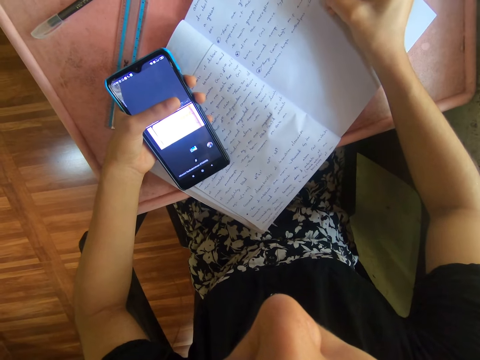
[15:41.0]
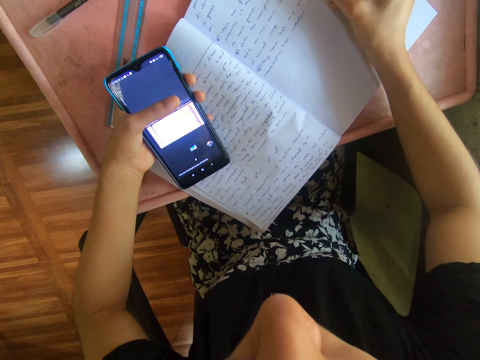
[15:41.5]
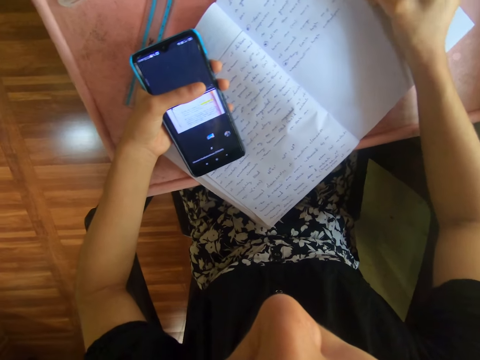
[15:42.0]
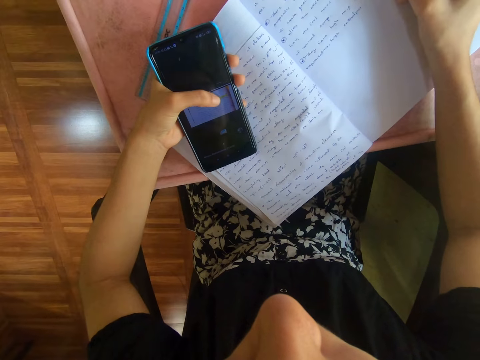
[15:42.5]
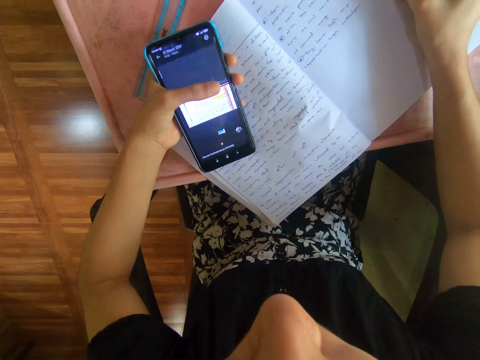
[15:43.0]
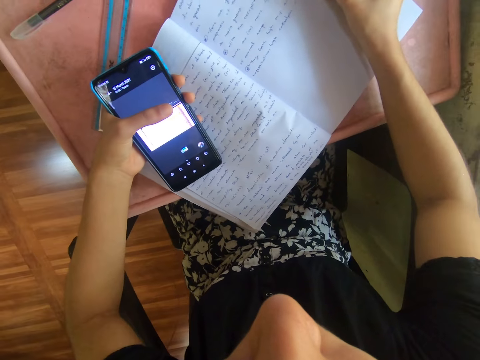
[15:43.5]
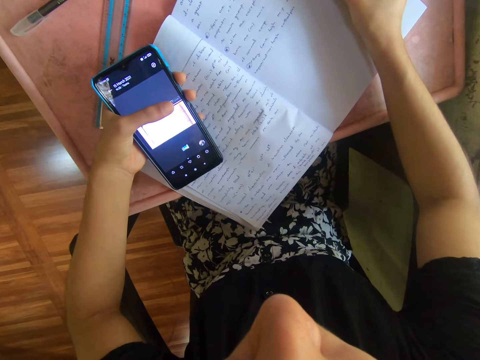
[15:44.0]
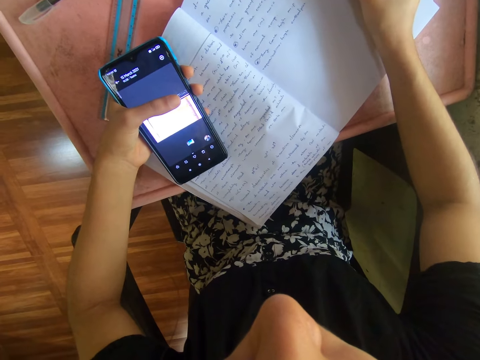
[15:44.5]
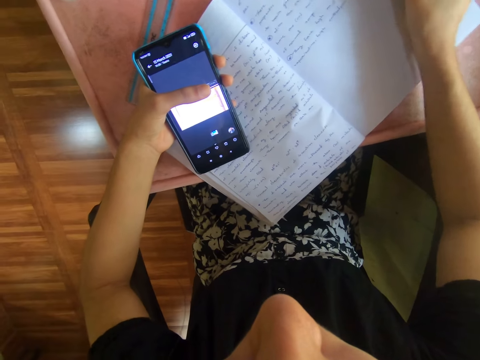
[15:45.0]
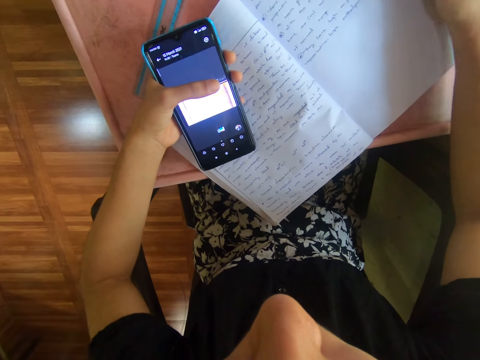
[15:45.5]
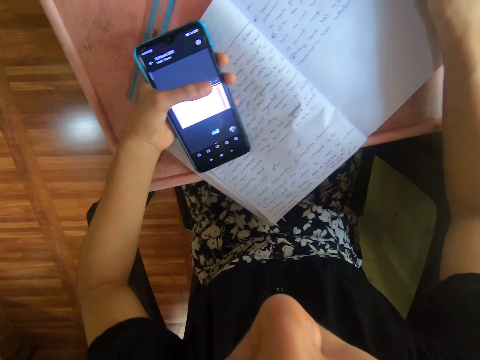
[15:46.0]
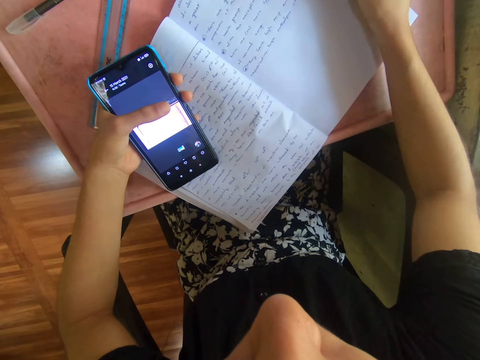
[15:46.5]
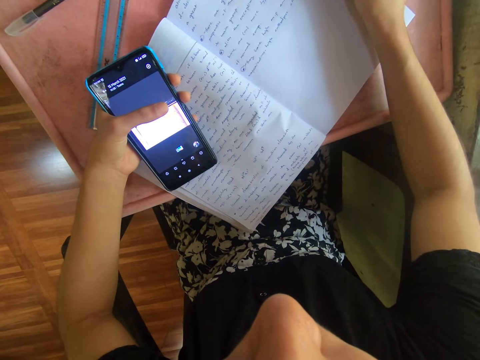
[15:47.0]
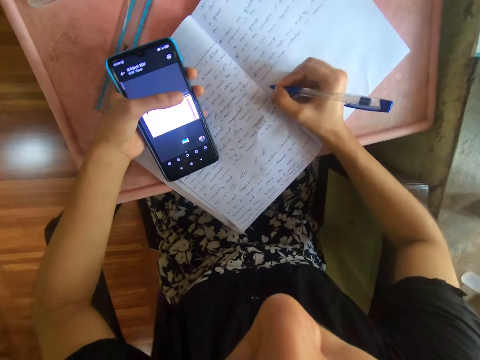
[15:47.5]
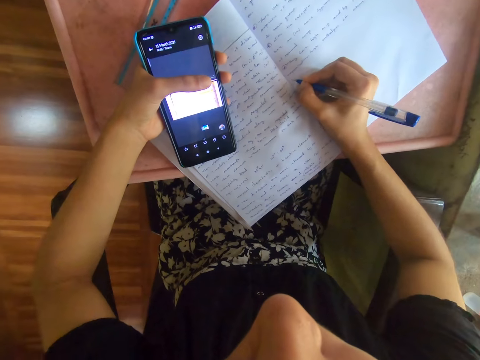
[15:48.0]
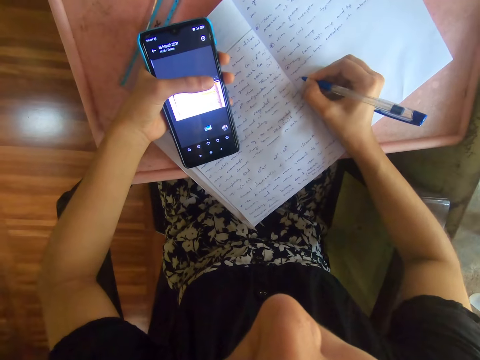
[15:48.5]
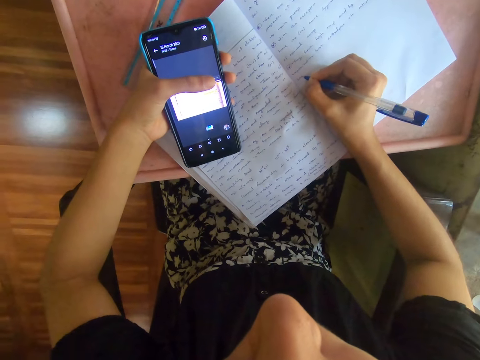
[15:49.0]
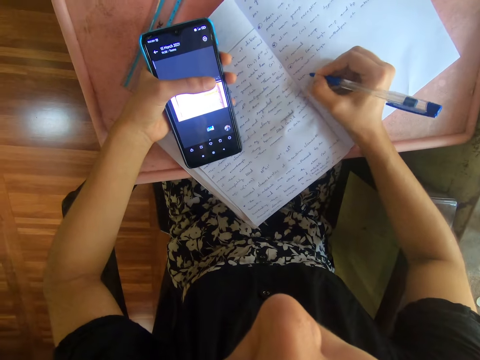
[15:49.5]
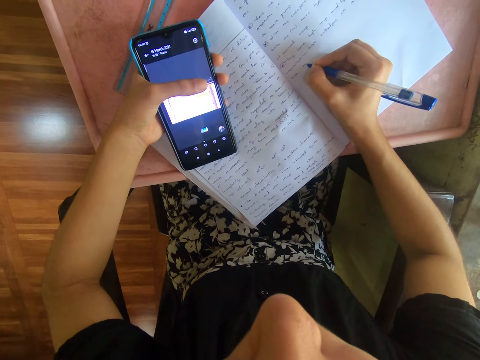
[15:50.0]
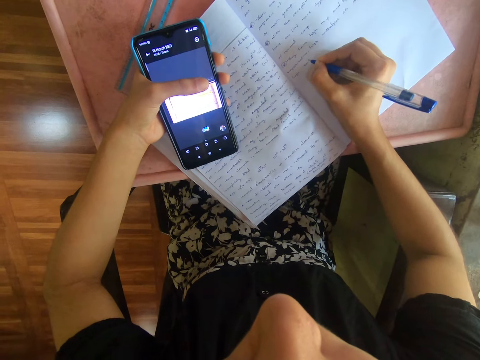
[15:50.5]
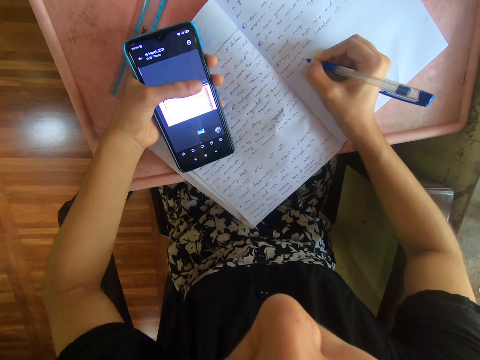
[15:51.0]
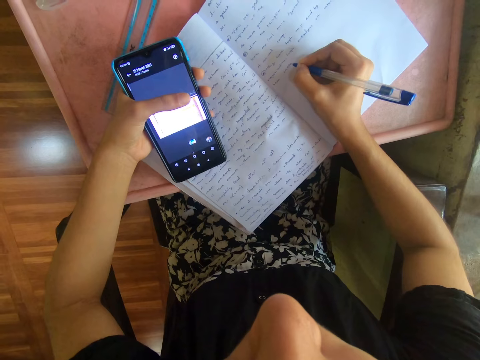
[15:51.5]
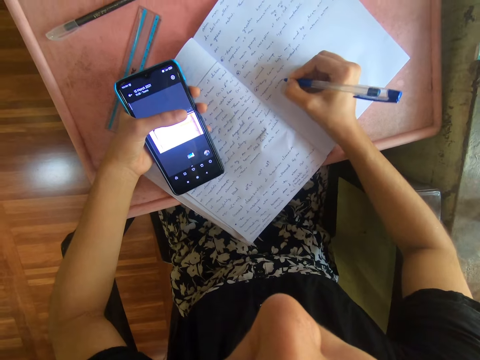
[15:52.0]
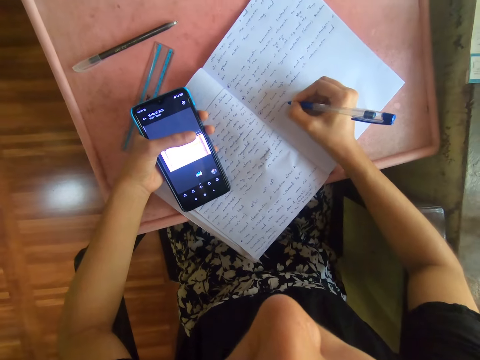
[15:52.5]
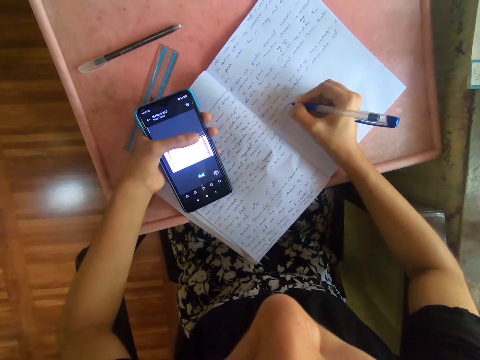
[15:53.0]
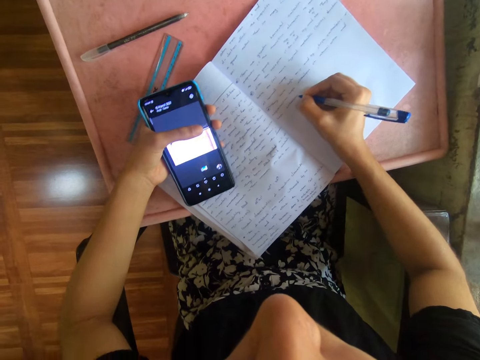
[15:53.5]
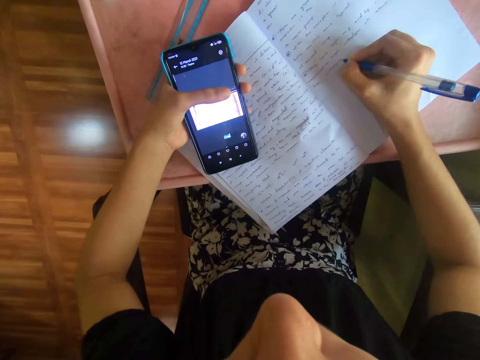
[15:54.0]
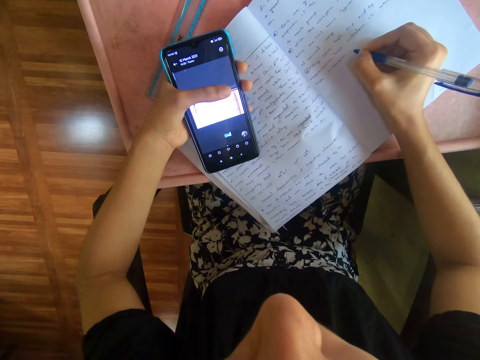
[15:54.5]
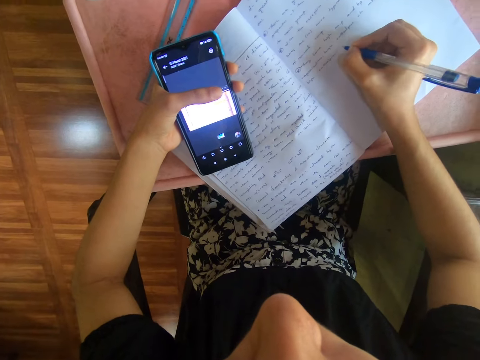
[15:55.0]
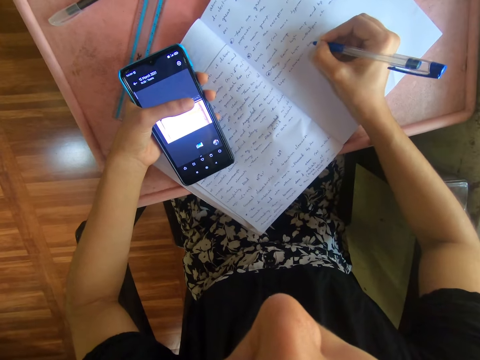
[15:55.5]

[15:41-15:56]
The camera wearer operates the phone with her left thumb. She writes notes on the book with the pen in her right hand.

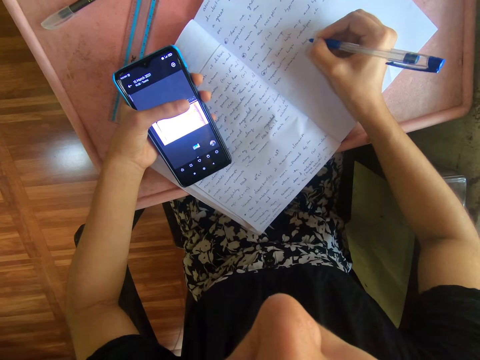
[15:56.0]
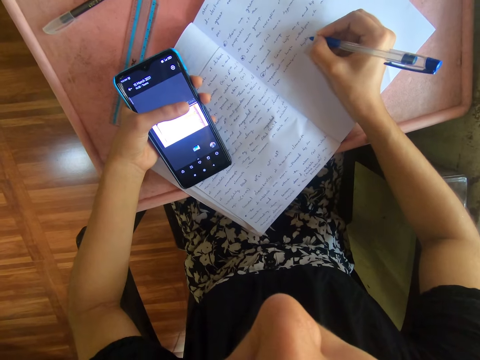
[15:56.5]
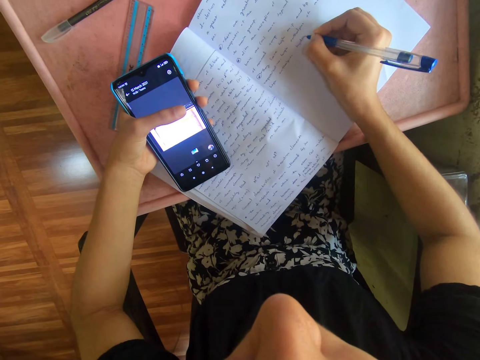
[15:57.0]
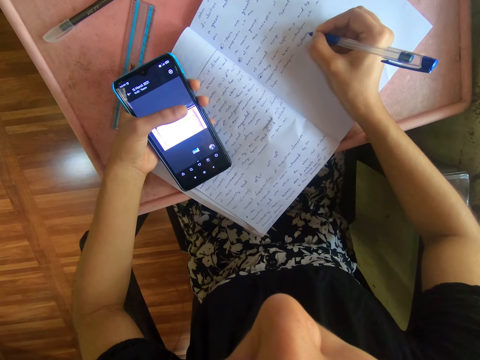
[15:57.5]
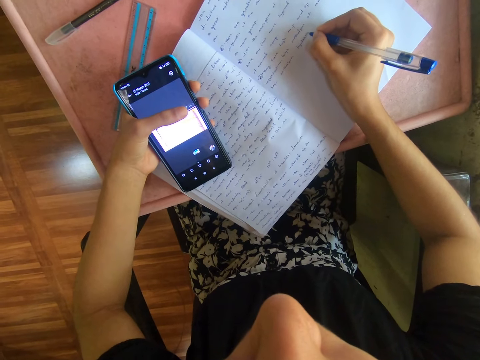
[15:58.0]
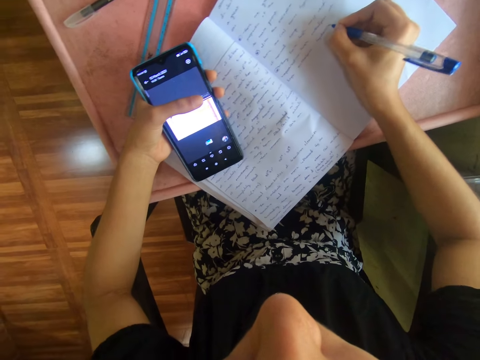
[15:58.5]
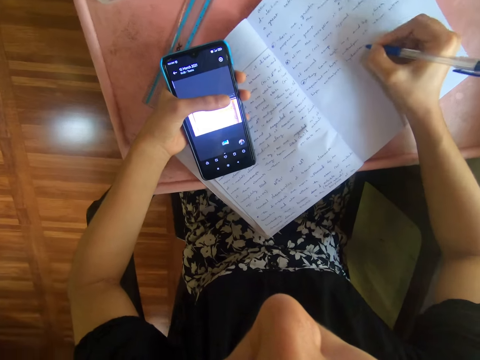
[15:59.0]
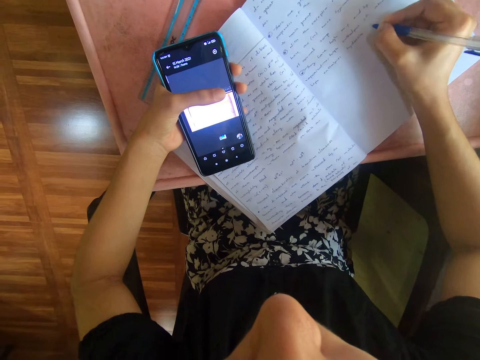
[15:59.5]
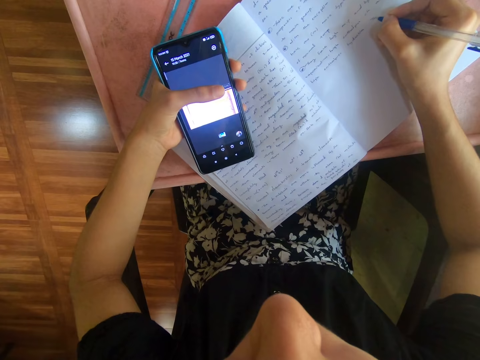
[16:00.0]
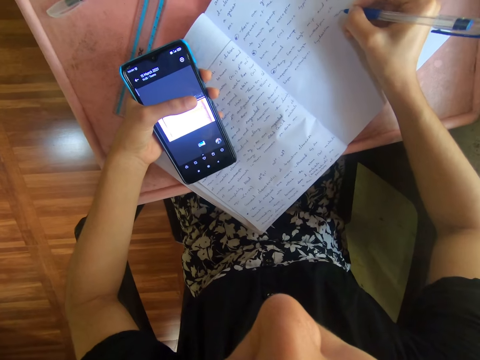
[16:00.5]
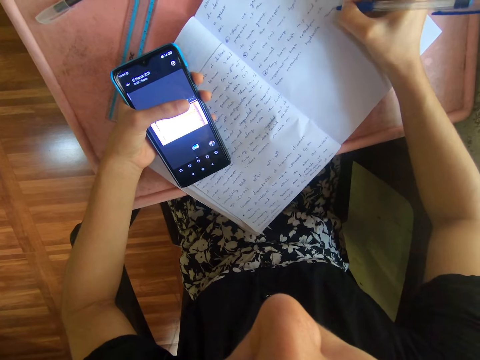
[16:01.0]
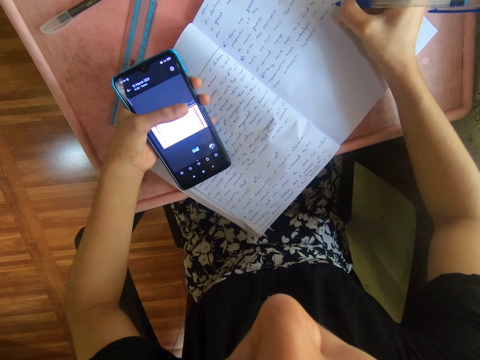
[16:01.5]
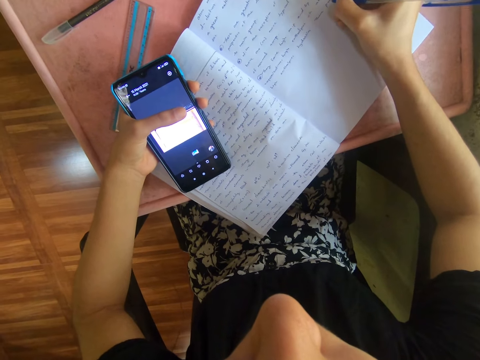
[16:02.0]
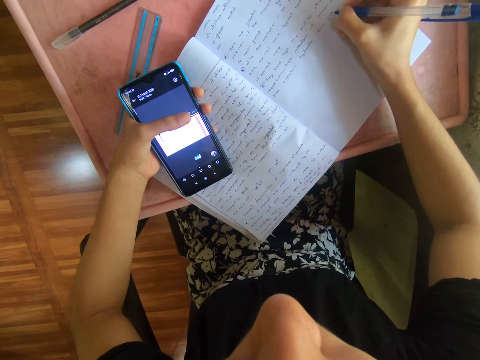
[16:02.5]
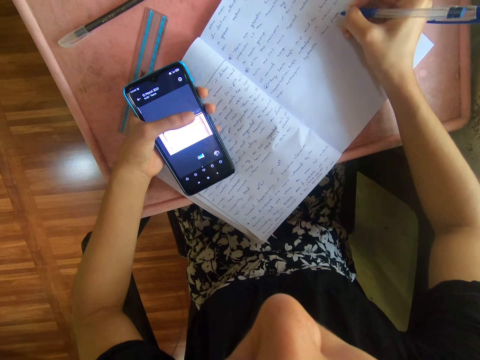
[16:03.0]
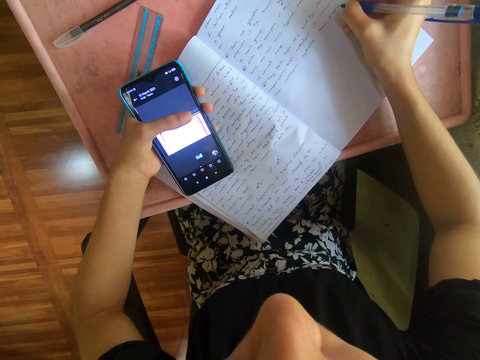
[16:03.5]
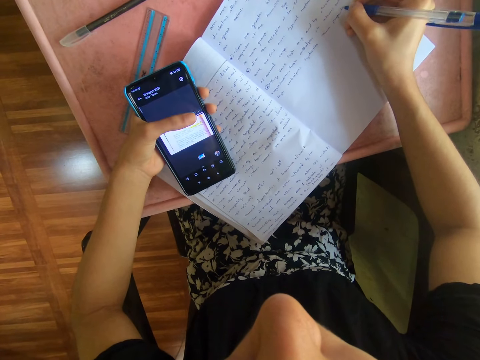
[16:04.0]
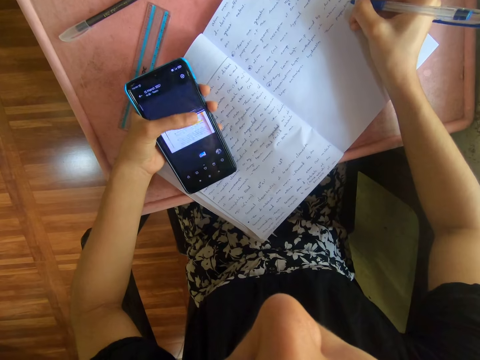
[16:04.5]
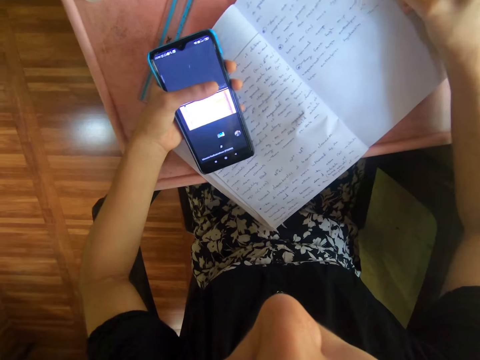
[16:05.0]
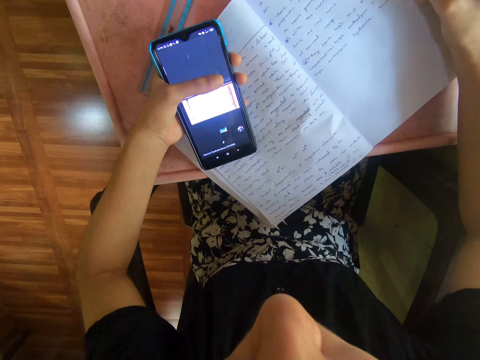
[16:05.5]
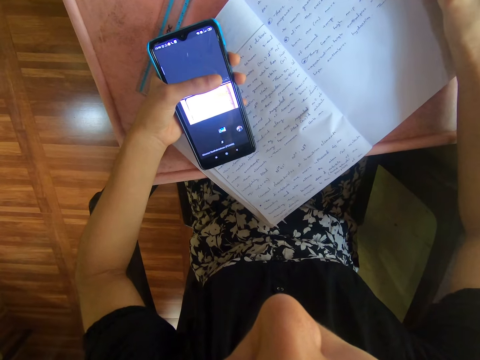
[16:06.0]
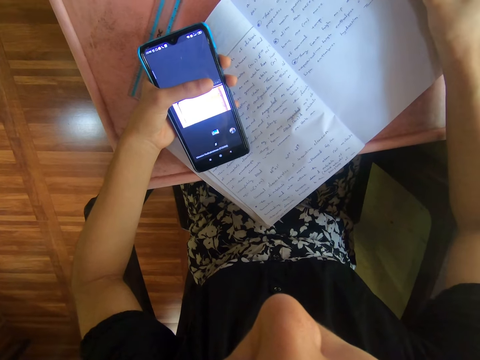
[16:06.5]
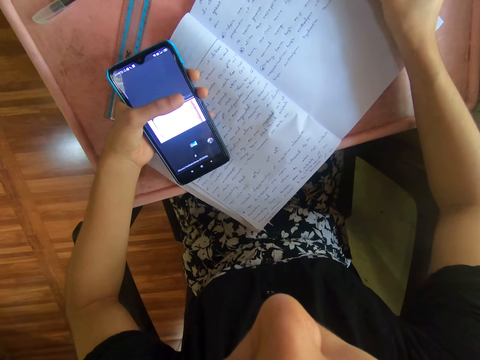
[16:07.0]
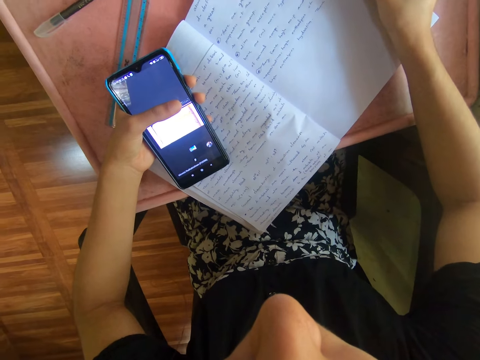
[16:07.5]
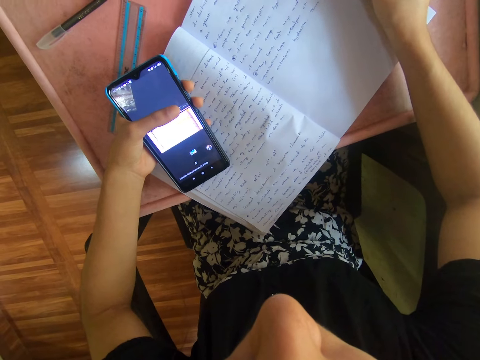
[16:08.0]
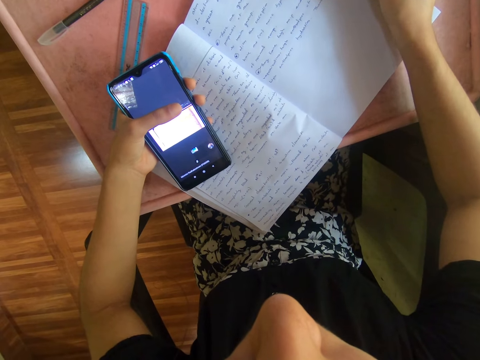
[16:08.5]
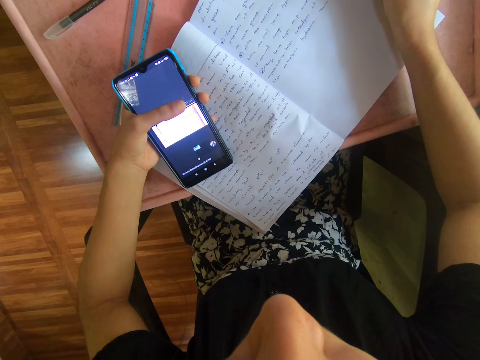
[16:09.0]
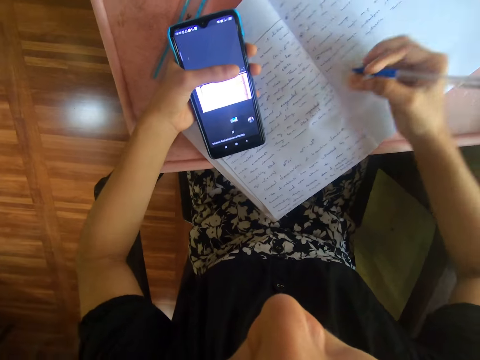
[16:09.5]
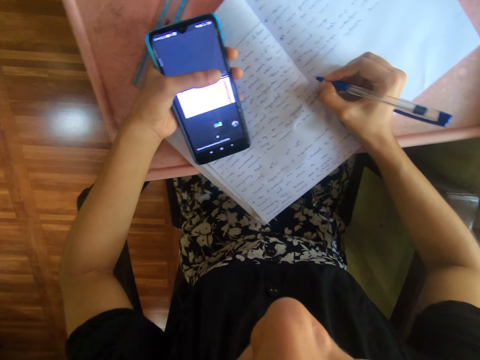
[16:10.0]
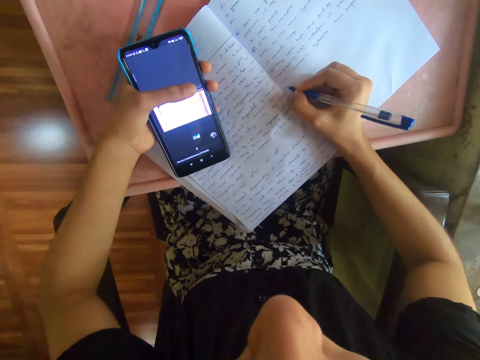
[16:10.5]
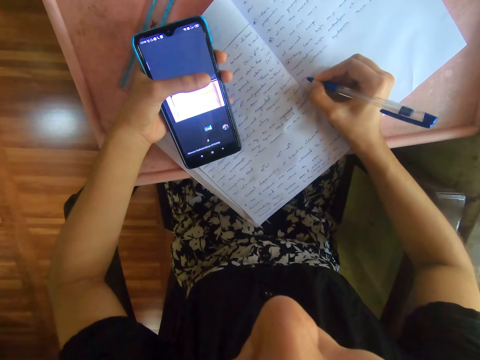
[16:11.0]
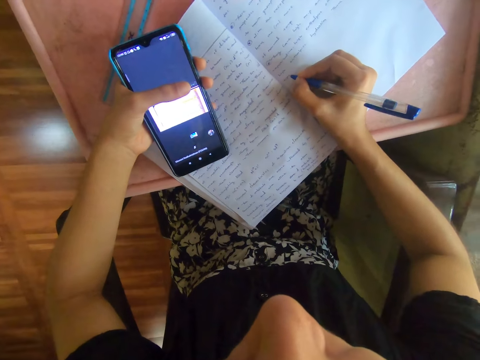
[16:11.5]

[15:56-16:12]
The camera wearer operates the phone with her left thumb.
